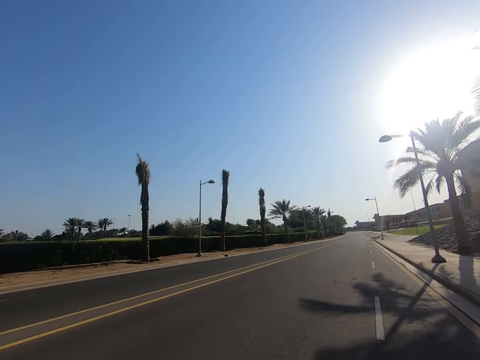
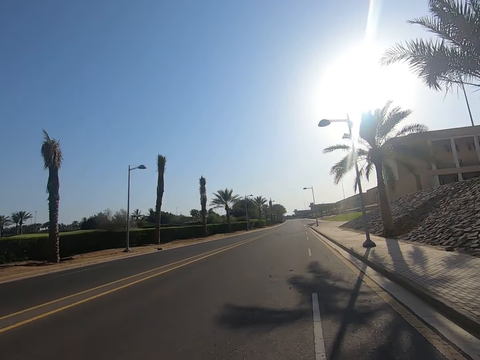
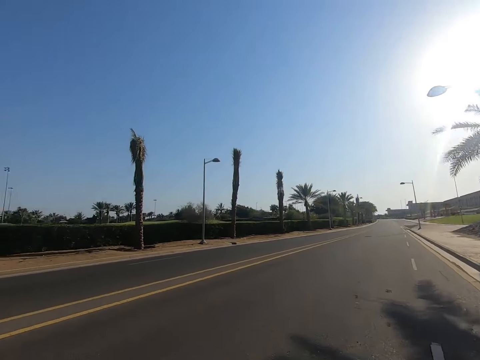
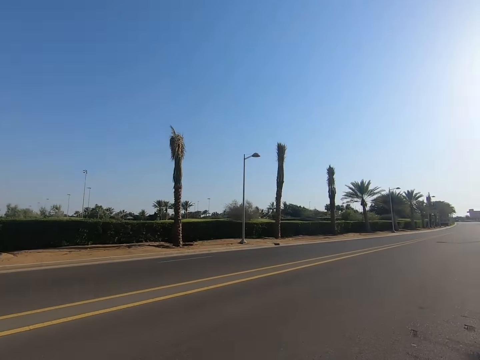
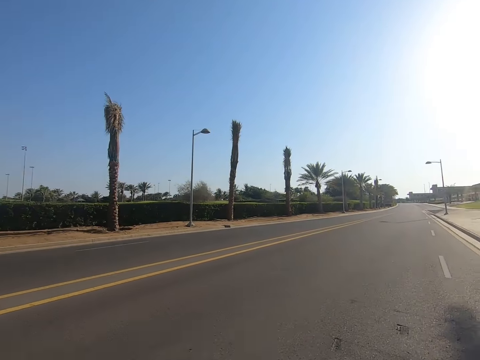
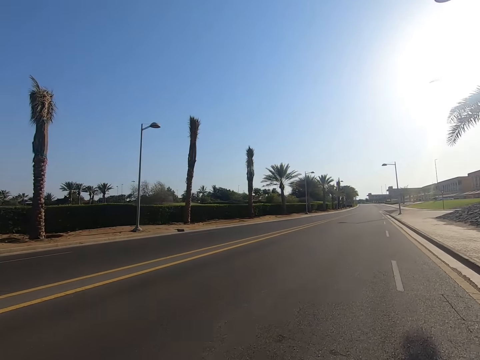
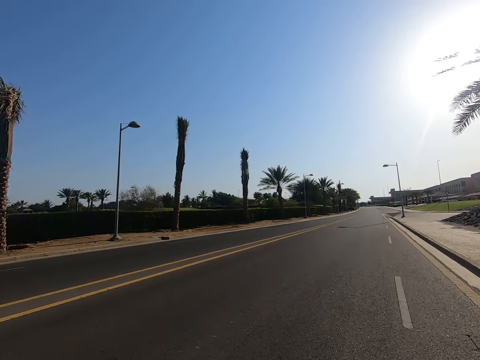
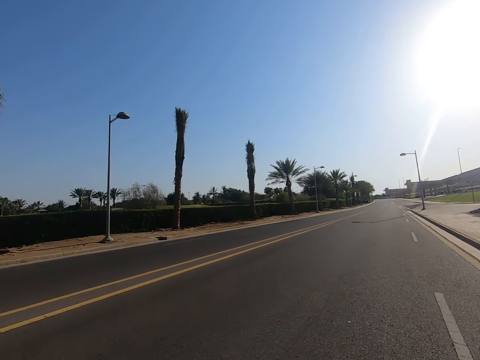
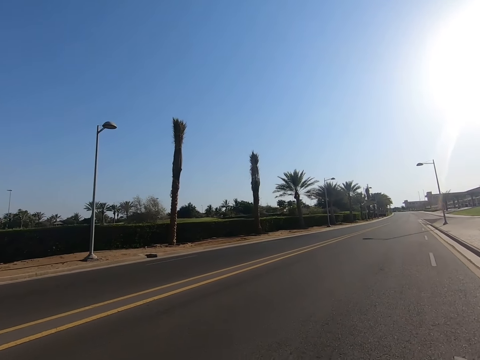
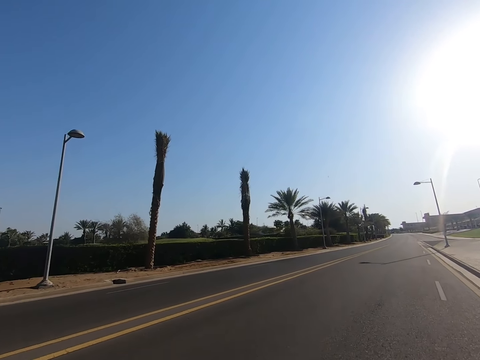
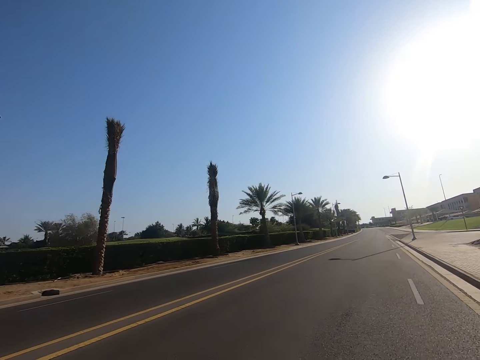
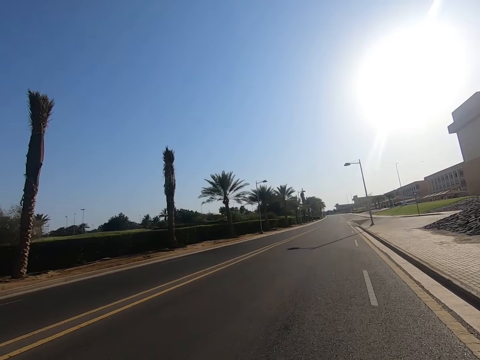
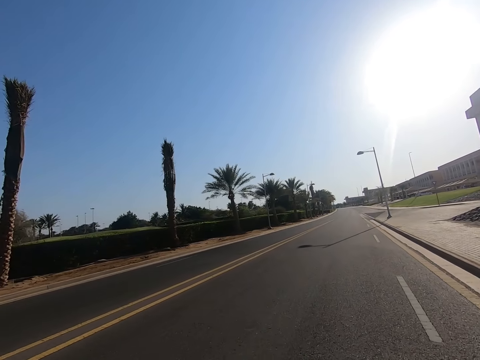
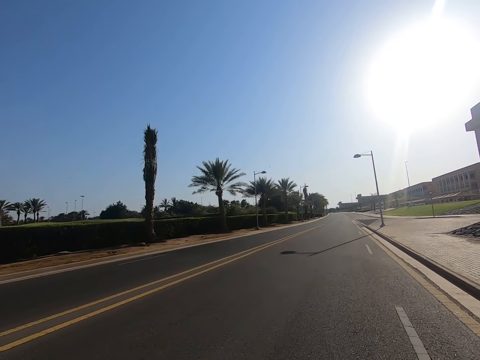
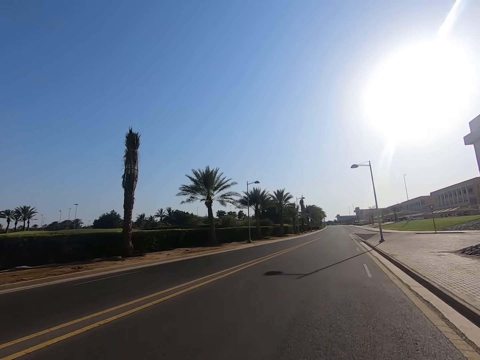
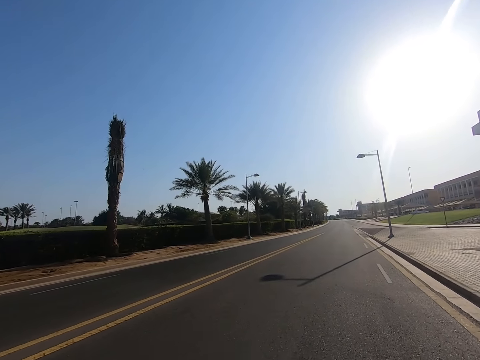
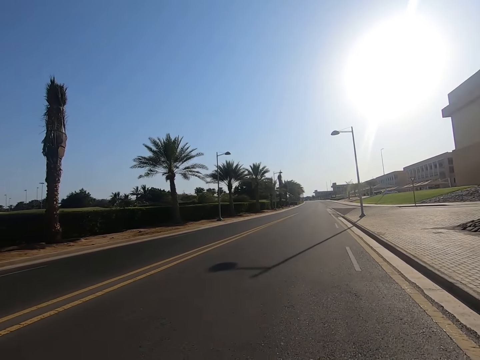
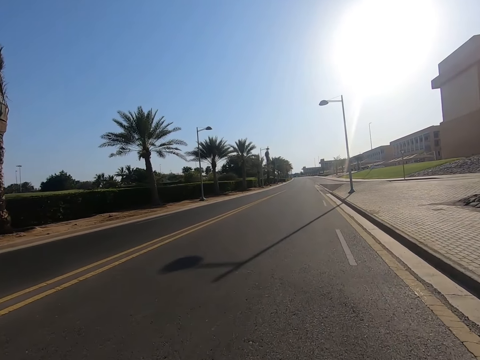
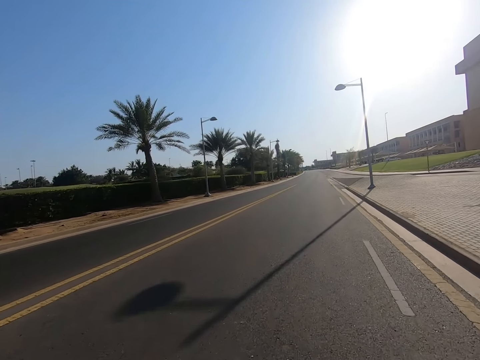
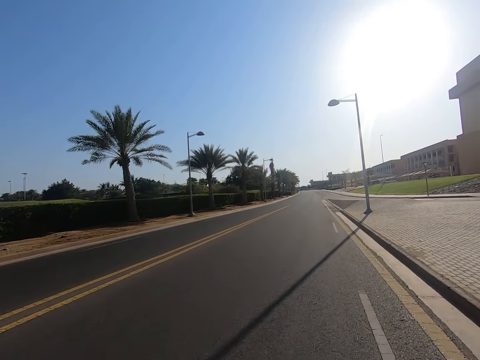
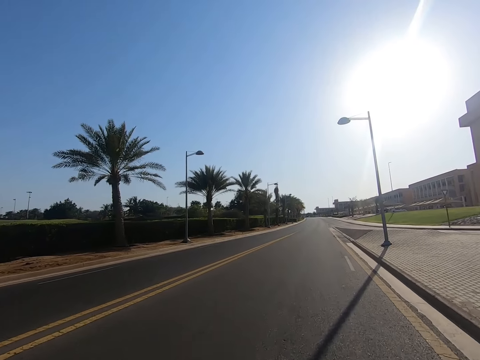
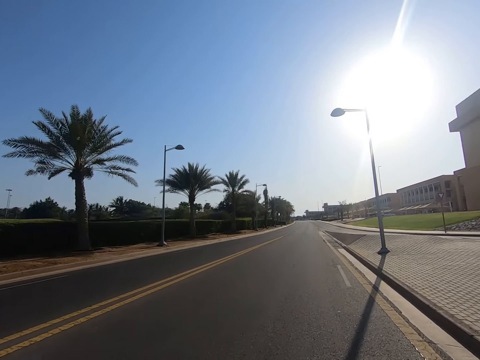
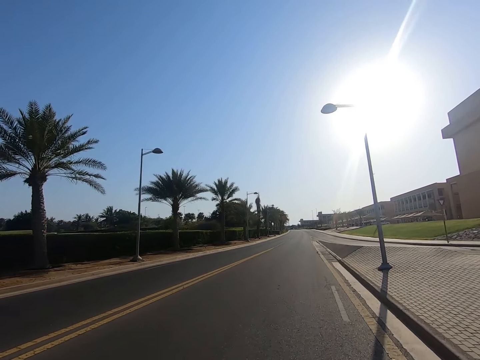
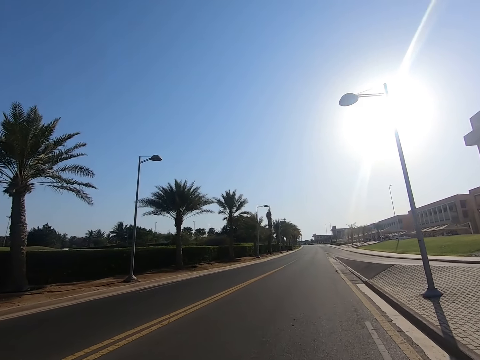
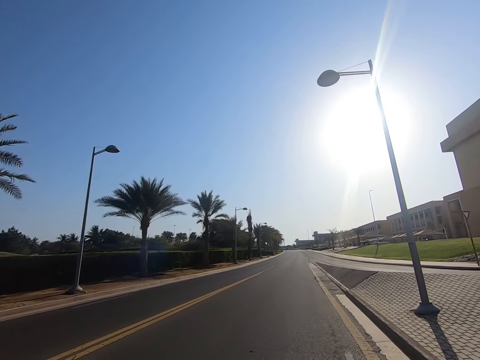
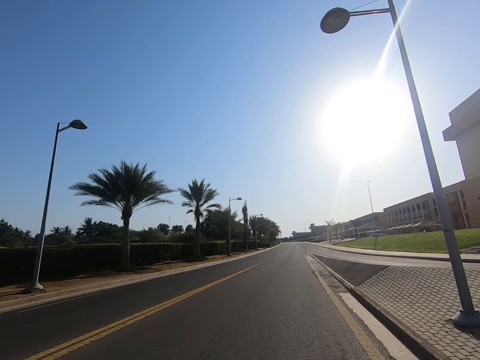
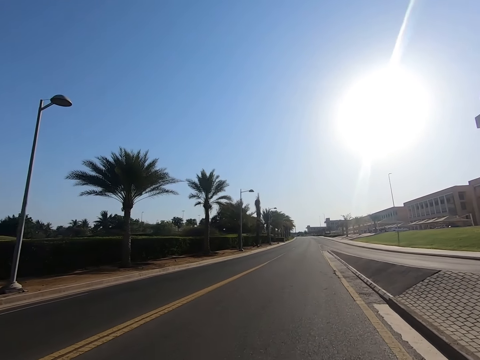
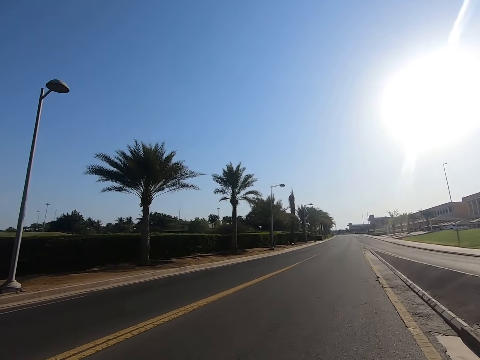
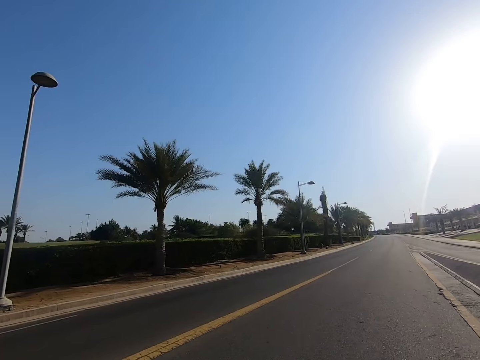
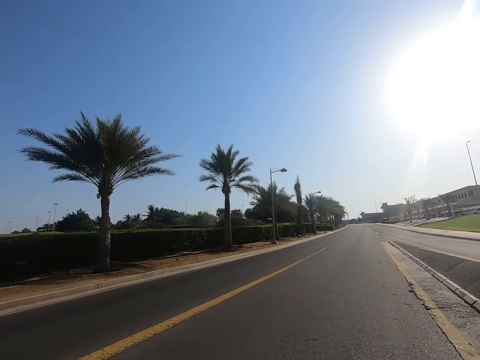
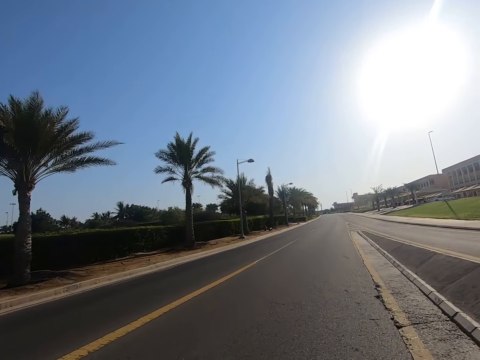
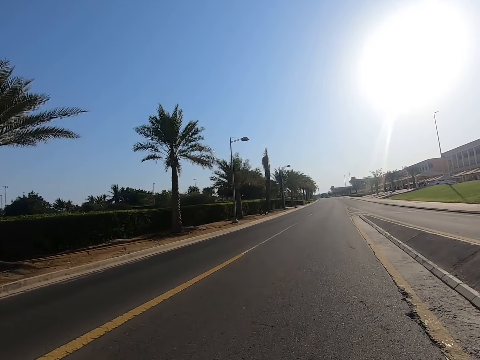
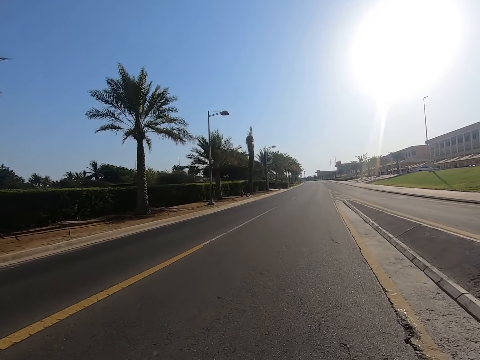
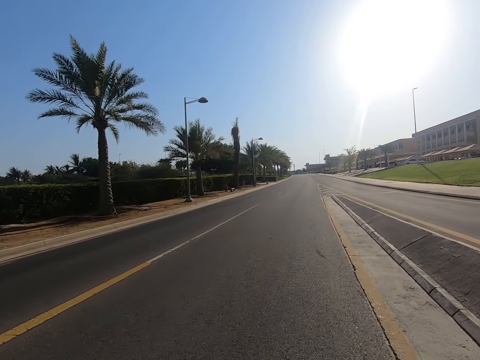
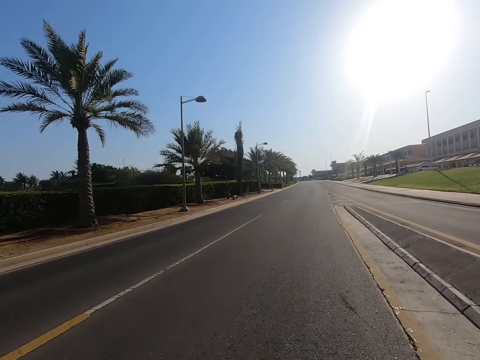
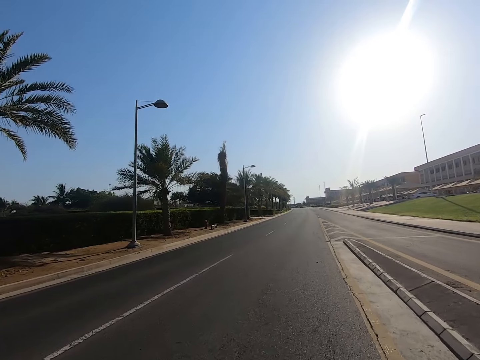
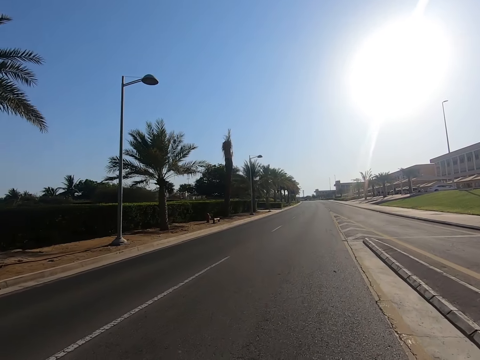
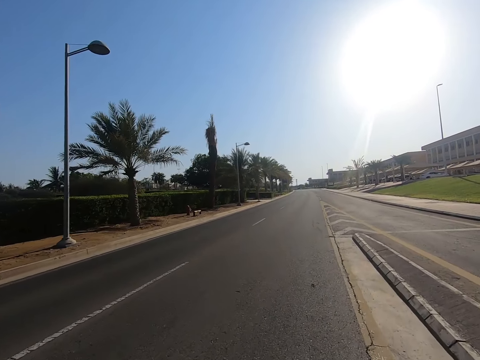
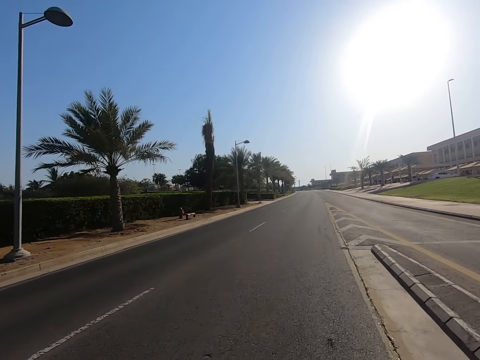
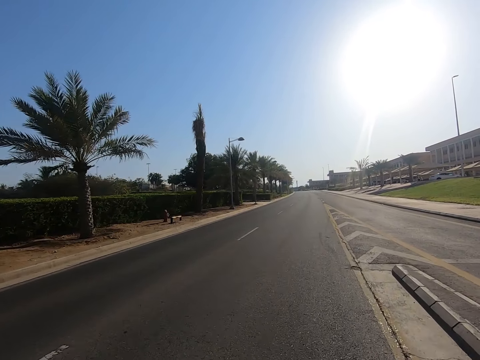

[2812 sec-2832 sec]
The camera wearer looks around. They skate on the road.

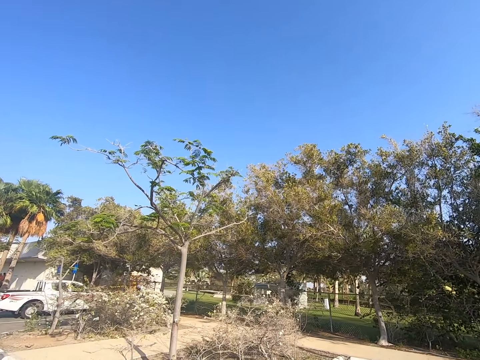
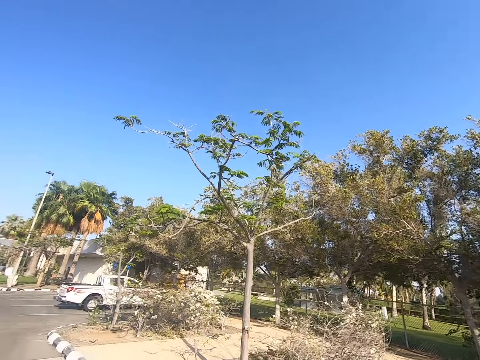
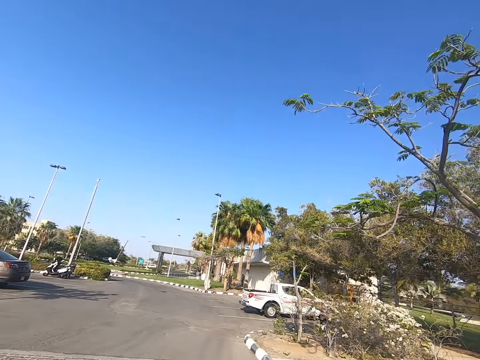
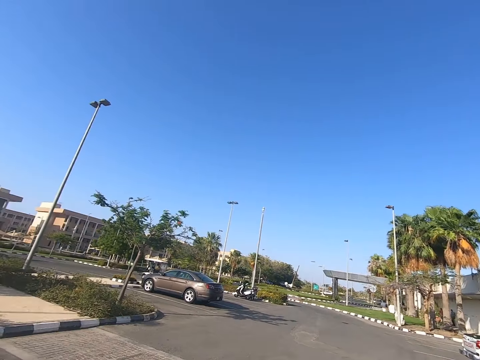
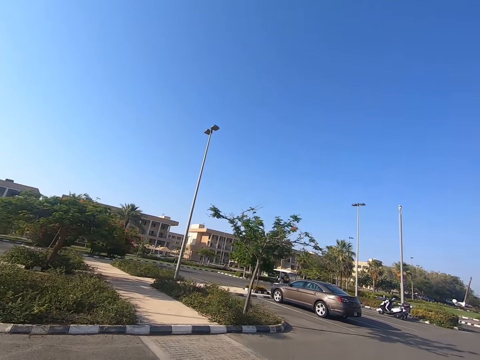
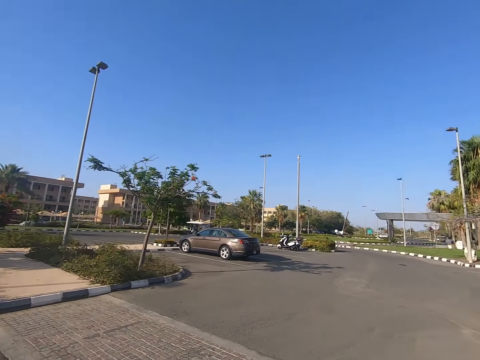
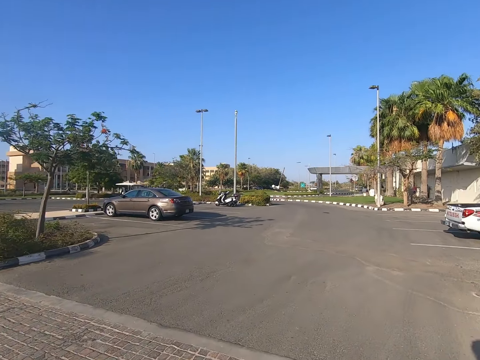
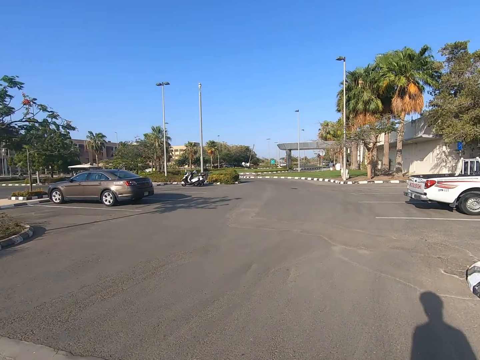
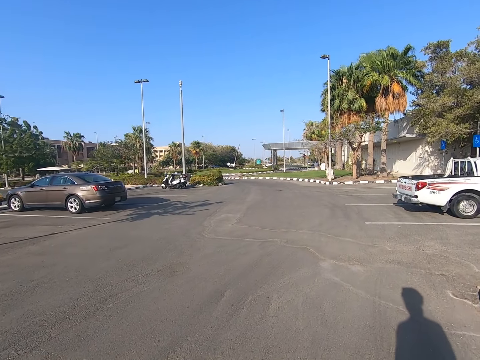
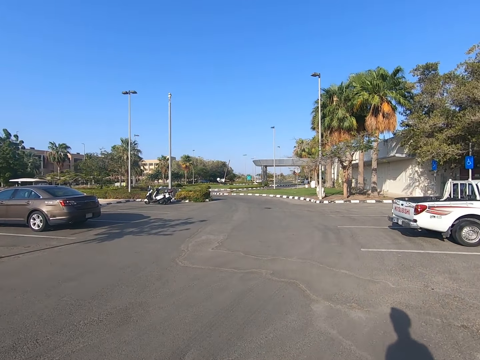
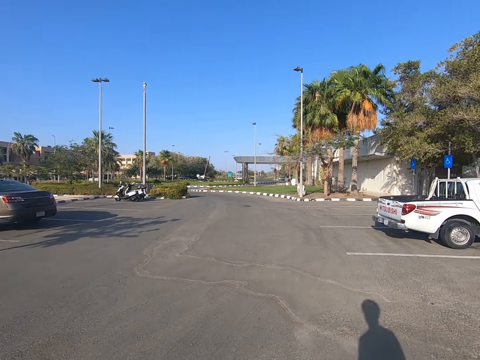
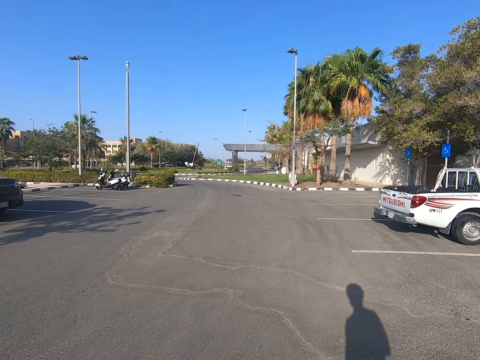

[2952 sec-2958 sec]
The camera wearer looks around.
